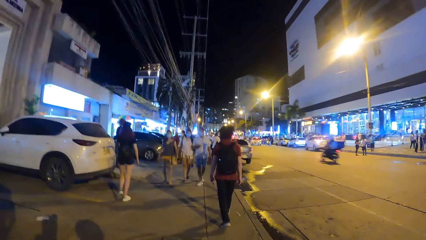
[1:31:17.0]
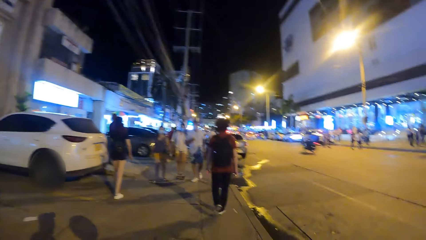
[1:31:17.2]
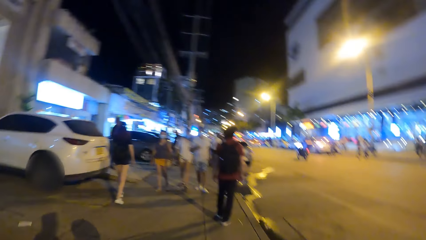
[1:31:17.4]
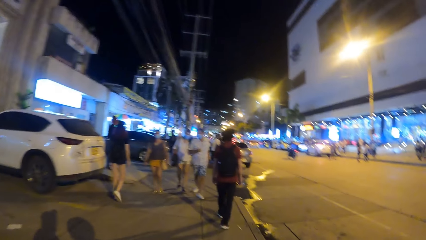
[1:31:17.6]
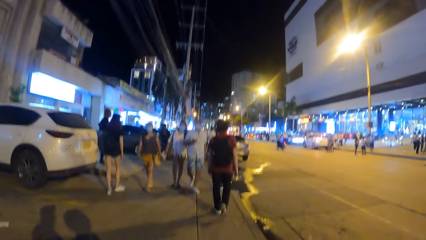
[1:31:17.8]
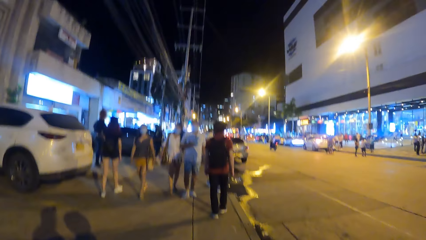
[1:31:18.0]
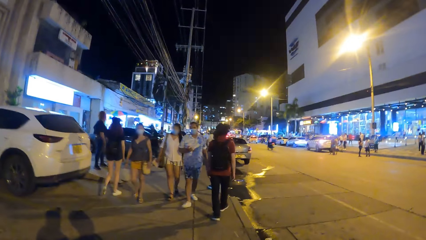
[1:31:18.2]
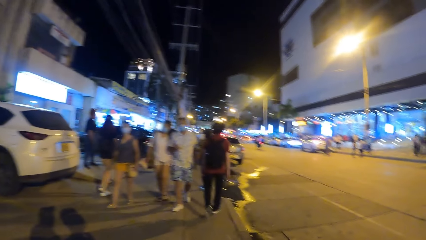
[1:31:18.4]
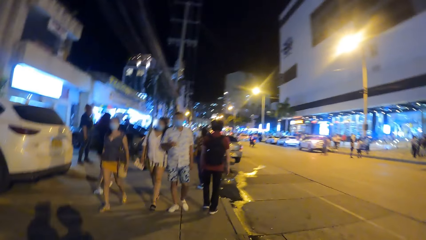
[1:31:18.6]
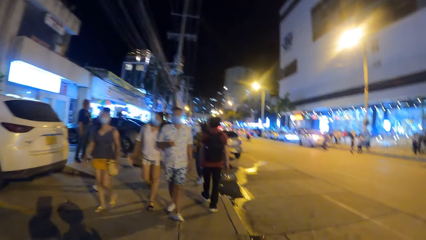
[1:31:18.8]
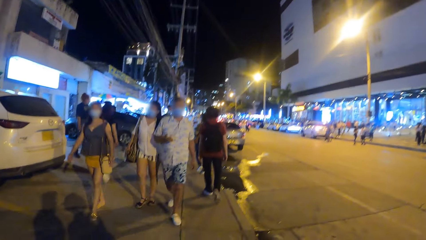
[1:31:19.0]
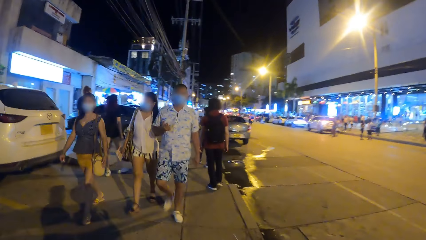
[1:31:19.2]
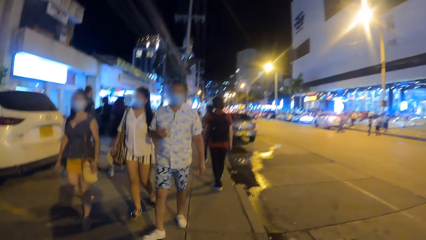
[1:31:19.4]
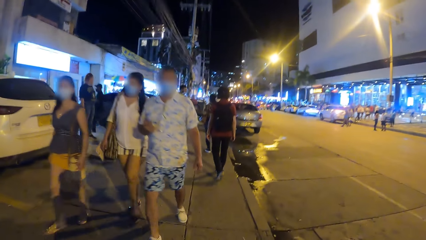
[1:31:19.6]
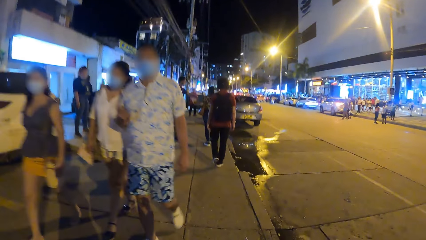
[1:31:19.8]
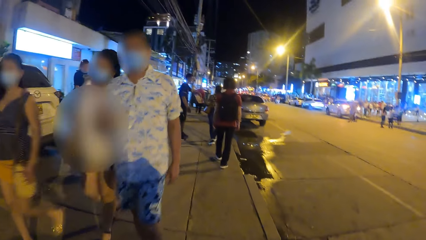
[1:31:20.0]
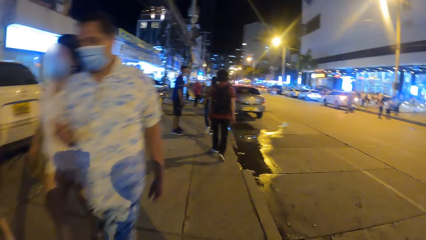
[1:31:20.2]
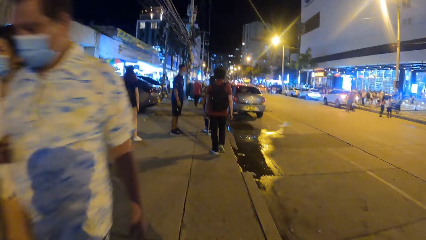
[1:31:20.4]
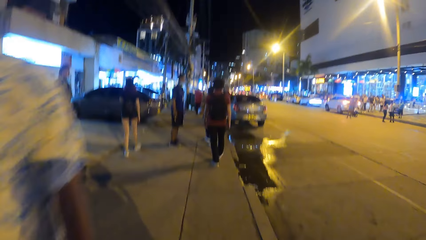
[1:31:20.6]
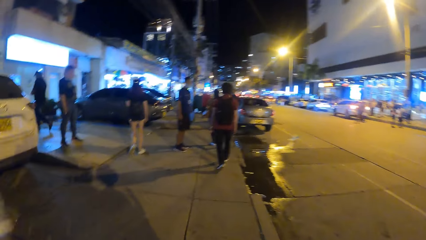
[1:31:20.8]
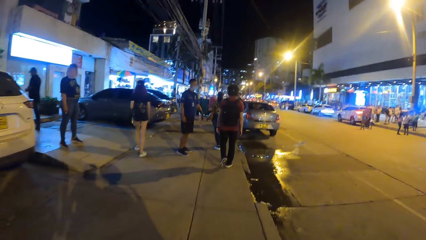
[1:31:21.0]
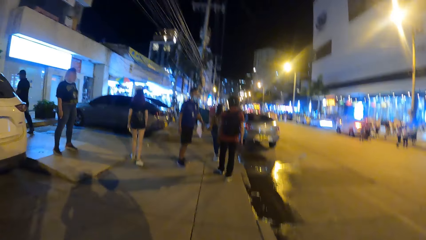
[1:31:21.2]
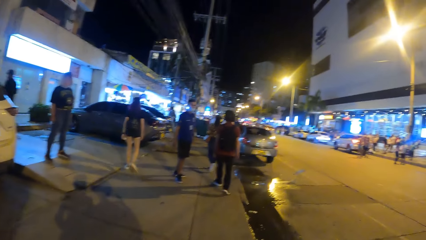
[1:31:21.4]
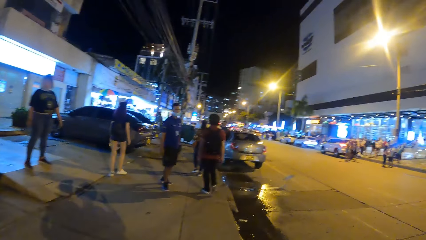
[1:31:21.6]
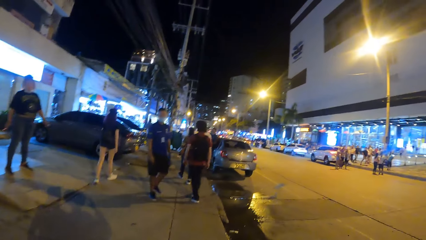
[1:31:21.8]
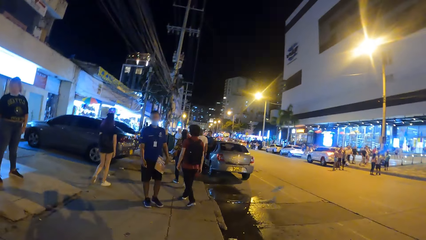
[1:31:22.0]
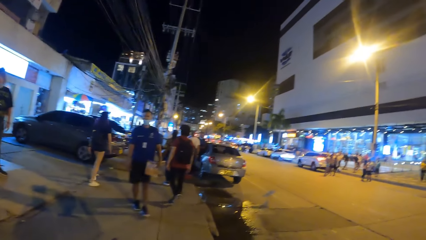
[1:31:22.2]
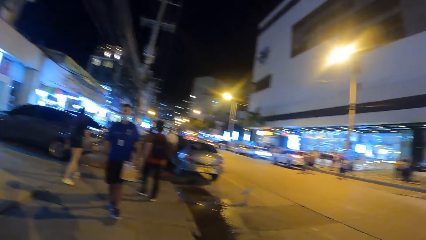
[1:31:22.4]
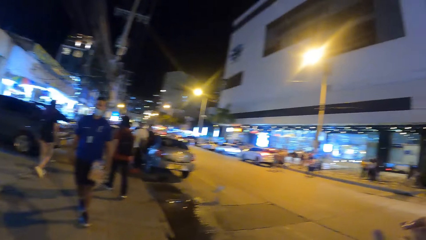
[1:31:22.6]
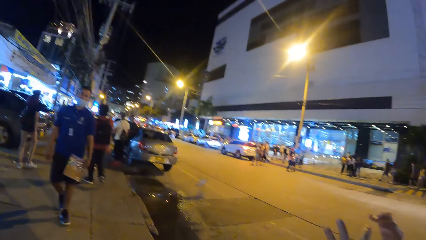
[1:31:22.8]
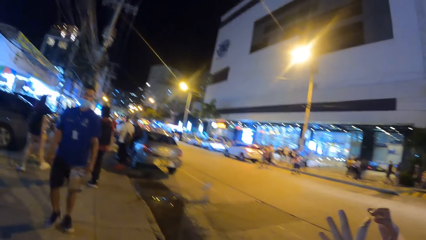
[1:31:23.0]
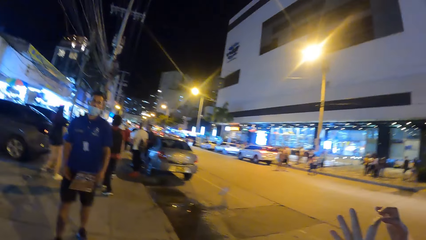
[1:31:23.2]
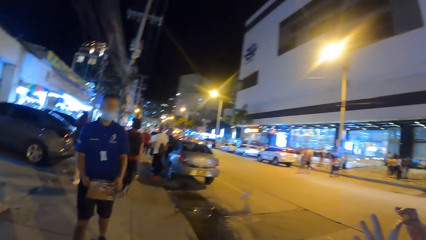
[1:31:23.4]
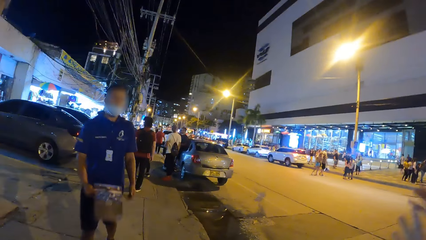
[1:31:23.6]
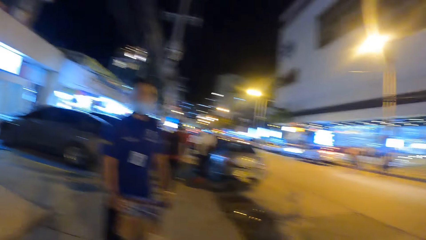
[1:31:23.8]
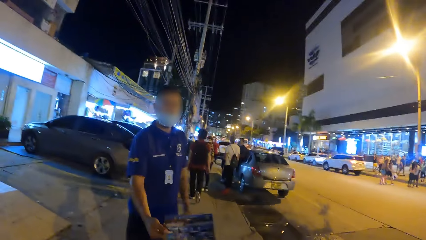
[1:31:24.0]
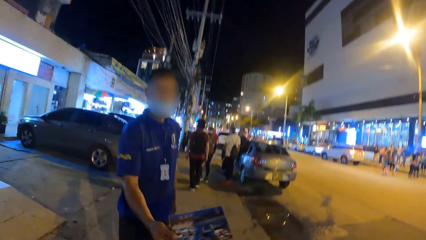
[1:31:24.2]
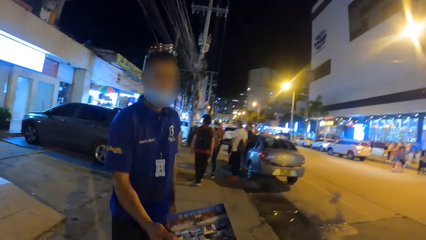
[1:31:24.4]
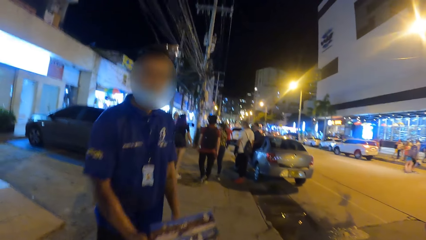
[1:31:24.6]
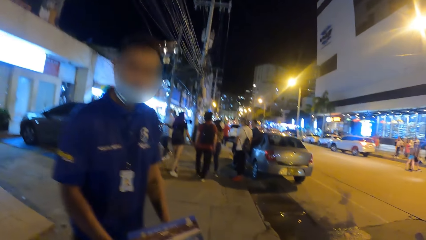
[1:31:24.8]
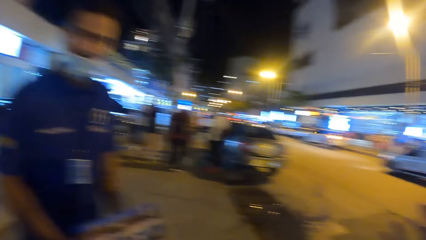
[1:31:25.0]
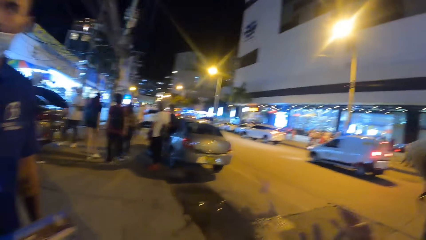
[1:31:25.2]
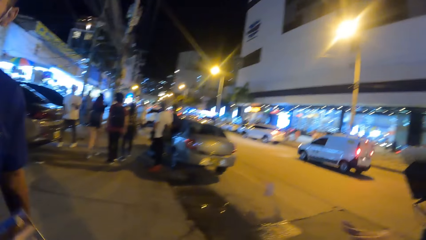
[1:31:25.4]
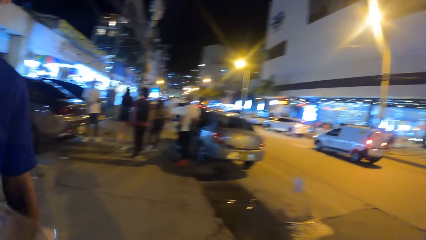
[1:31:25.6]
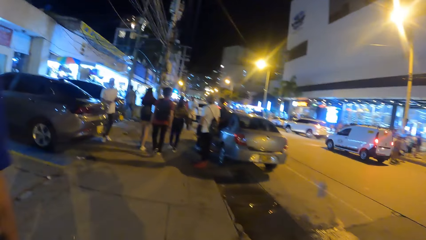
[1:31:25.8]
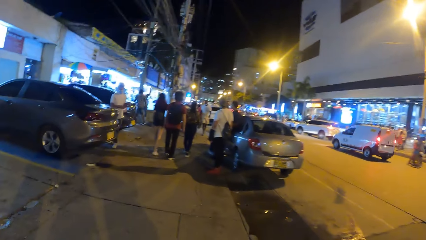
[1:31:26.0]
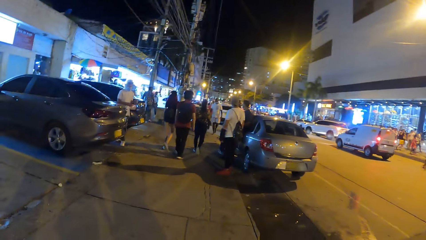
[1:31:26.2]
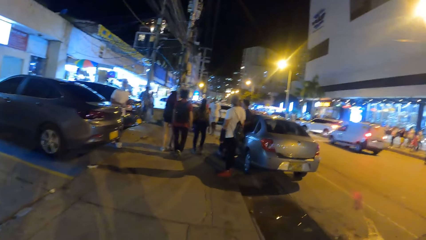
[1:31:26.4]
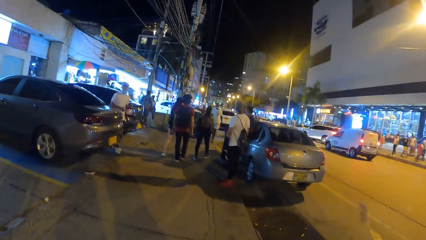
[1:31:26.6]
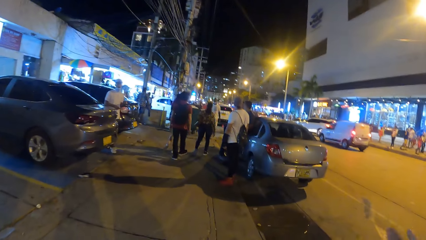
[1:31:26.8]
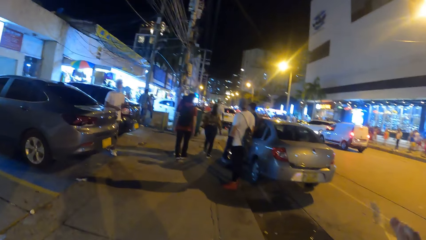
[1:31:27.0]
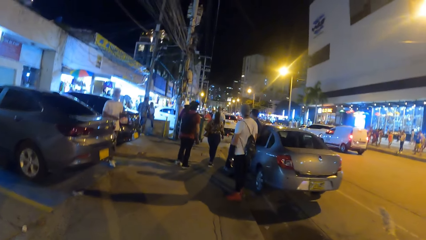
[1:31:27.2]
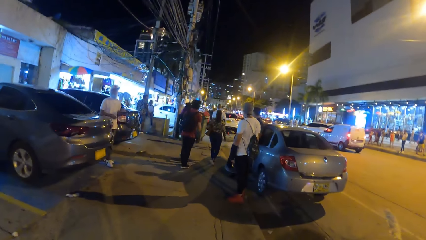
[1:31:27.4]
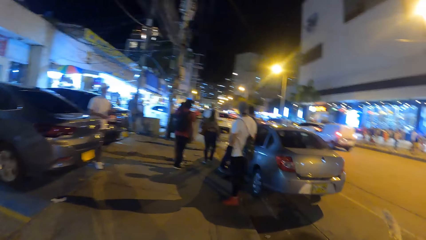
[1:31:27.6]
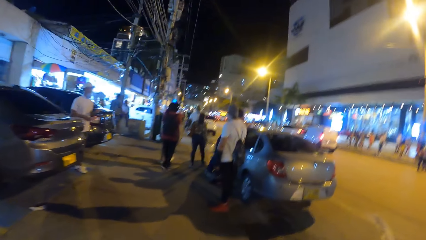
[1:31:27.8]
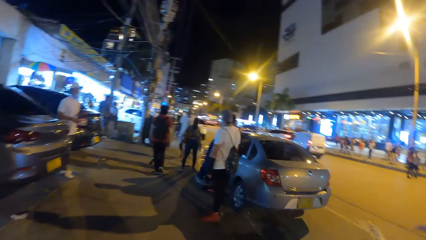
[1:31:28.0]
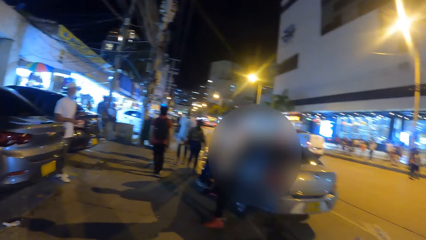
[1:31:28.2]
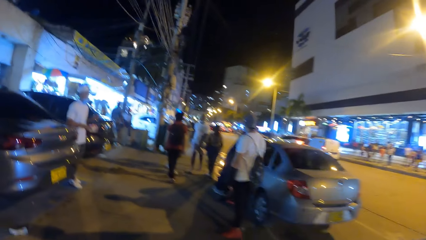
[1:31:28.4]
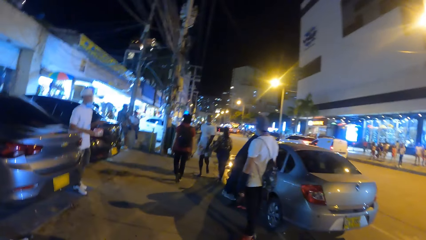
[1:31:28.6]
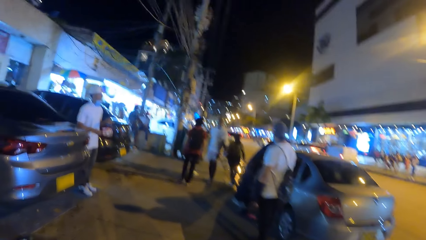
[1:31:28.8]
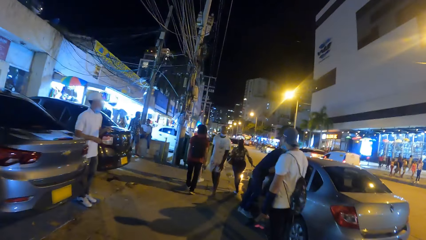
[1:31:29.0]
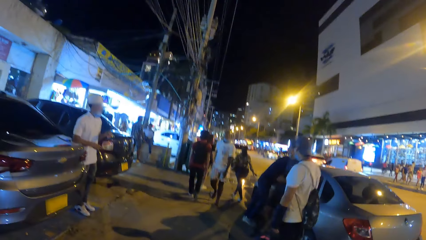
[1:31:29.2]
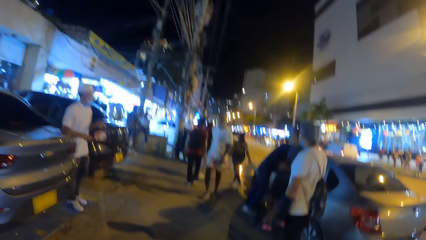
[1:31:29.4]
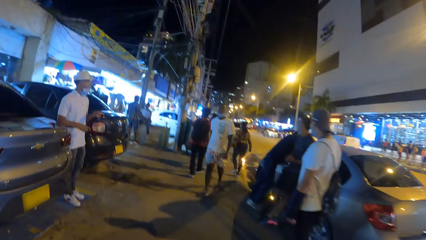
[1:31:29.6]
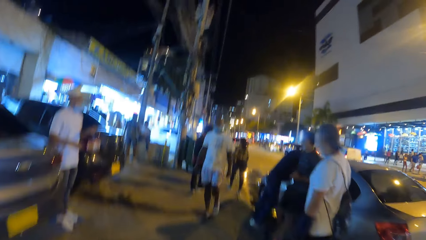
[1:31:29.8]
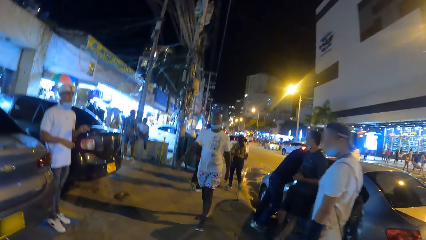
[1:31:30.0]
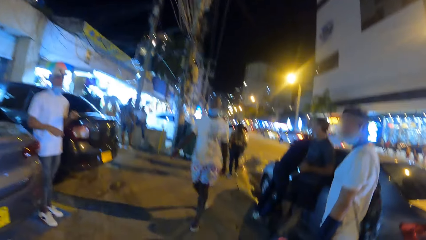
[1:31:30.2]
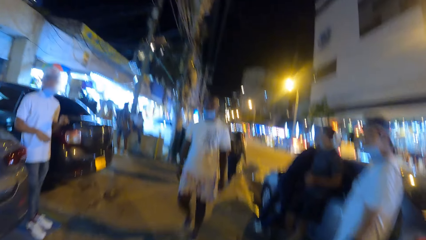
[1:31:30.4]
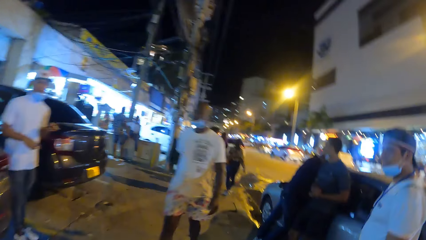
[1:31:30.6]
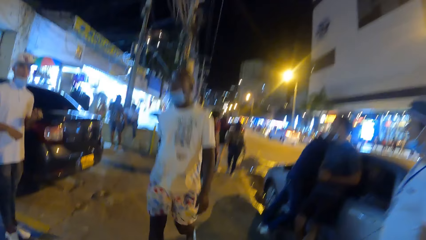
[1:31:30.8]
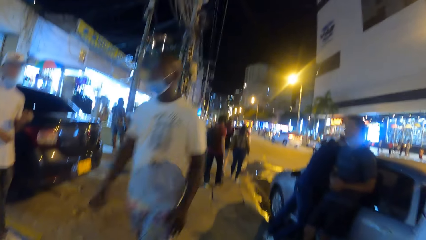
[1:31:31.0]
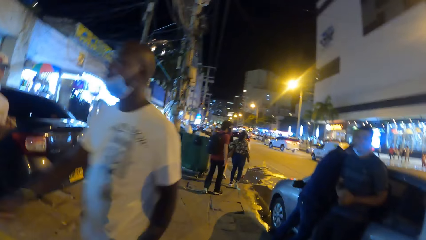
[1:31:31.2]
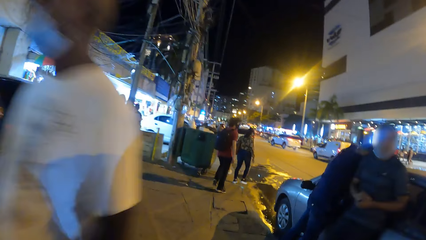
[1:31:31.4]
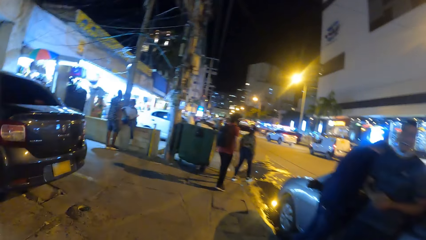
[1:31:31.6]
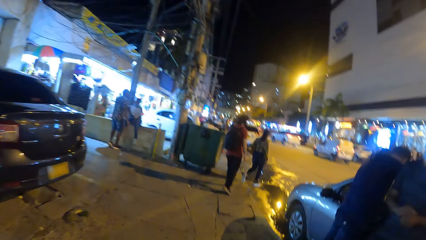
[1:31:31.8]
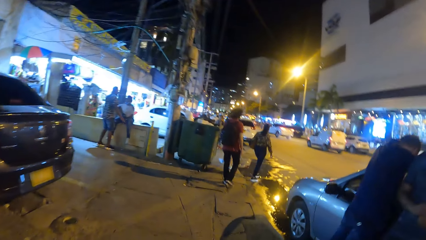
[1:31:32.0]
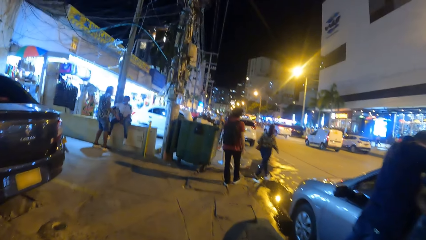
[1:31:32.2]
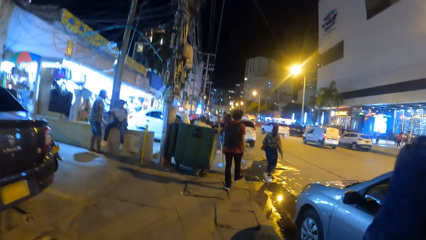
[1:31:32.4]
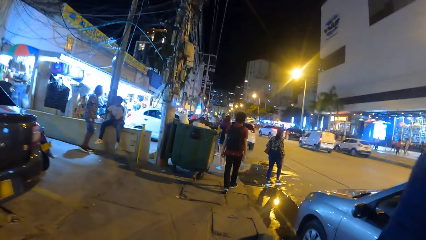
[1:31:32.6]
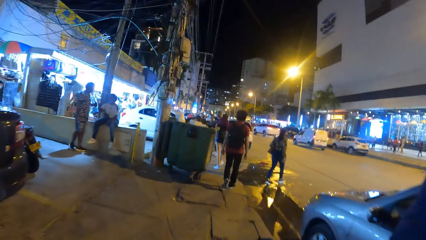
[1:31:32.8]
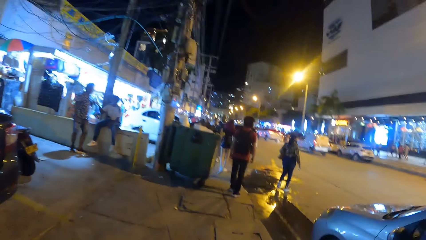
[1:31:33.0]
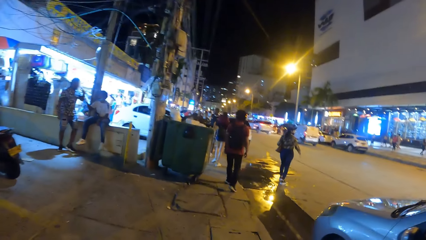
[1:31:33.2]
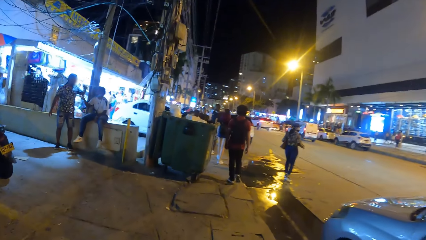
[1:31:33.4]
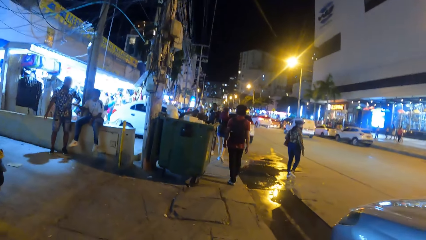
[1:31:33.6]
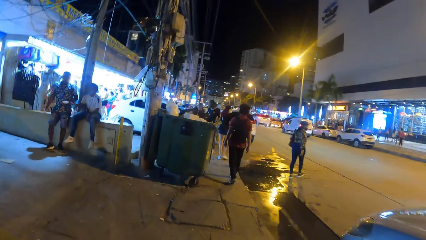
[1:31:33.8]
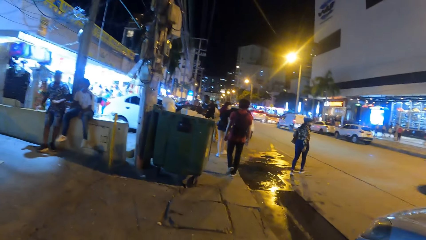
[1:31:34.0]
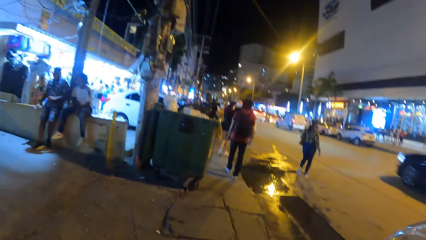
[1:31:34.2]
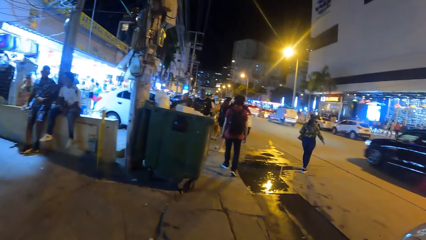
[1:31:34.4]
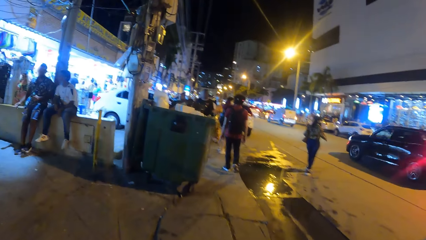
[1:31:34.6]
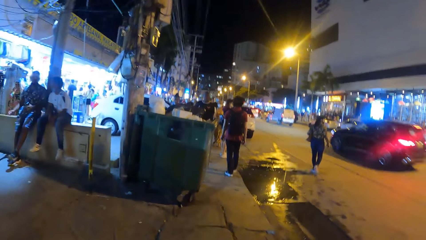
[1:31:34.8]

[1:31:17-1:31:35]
A person lifts hands. Another person shows the camera wearer a book. The camera wearer looks at the magazine. The first person points a hand. The camera wearer walks on the pavement.
